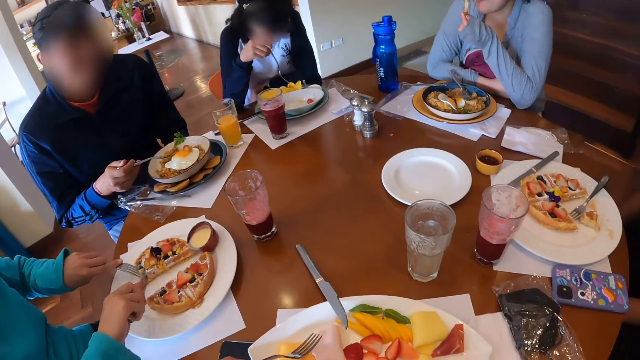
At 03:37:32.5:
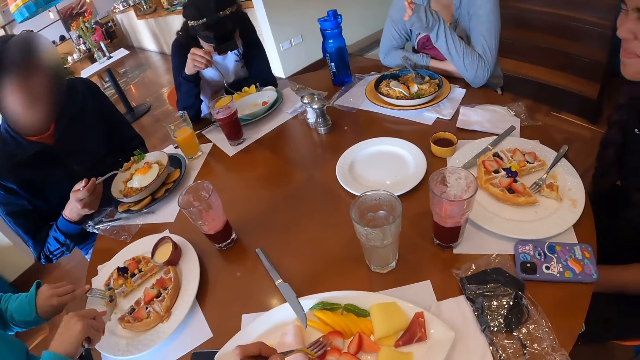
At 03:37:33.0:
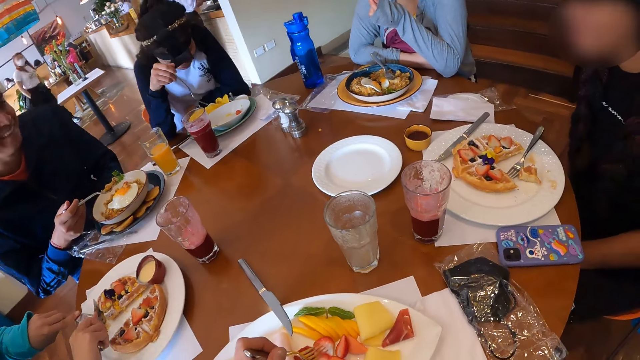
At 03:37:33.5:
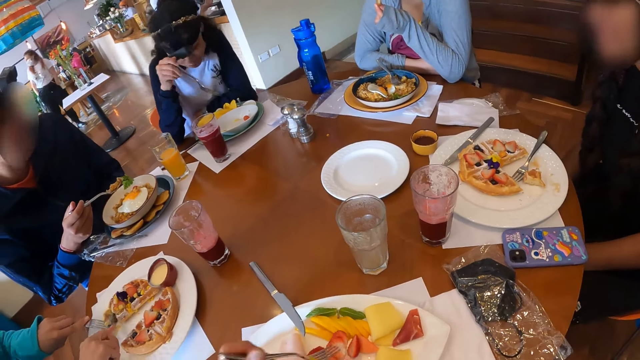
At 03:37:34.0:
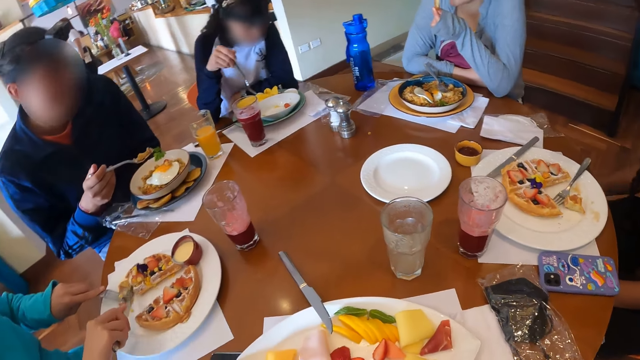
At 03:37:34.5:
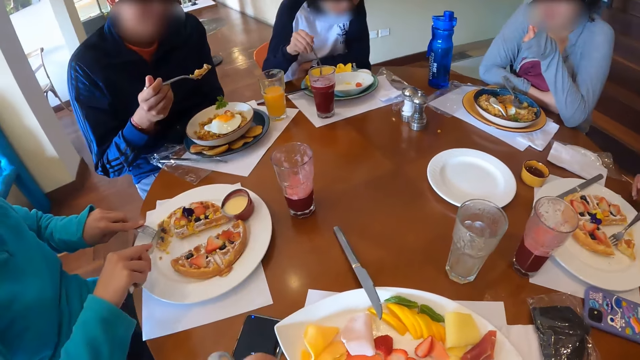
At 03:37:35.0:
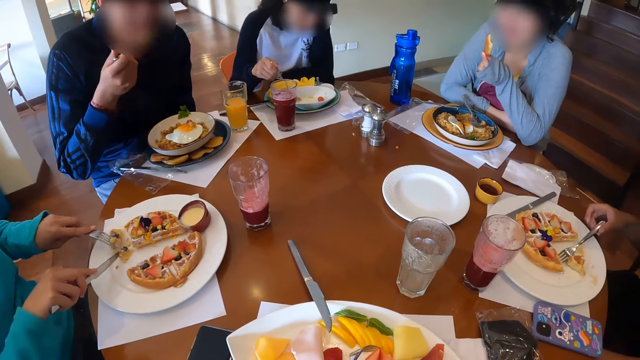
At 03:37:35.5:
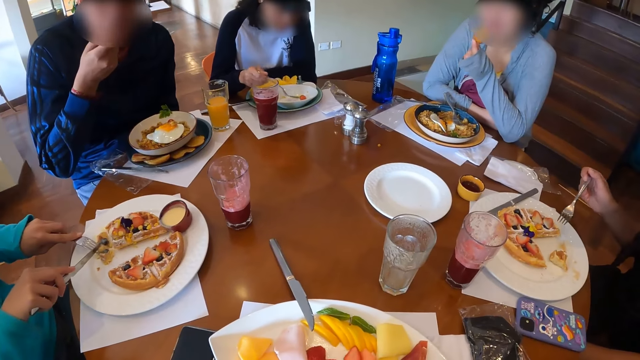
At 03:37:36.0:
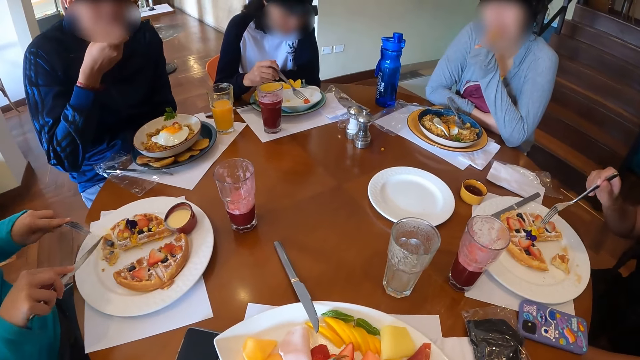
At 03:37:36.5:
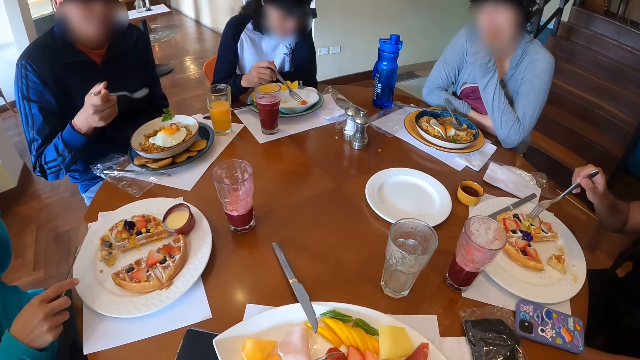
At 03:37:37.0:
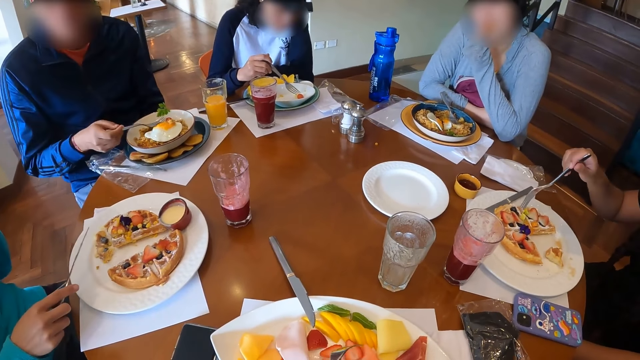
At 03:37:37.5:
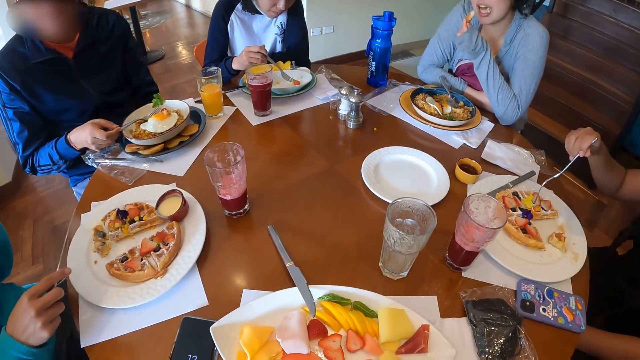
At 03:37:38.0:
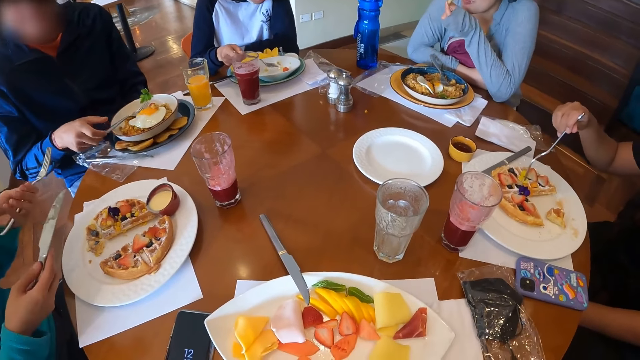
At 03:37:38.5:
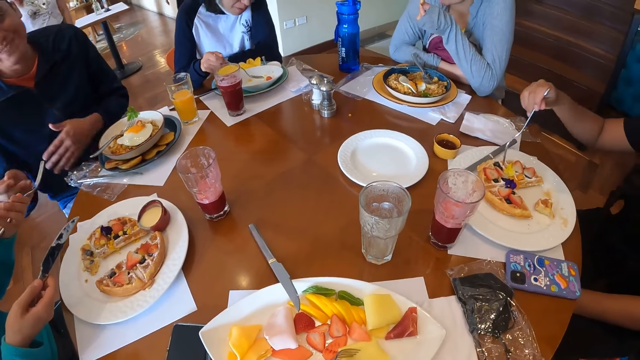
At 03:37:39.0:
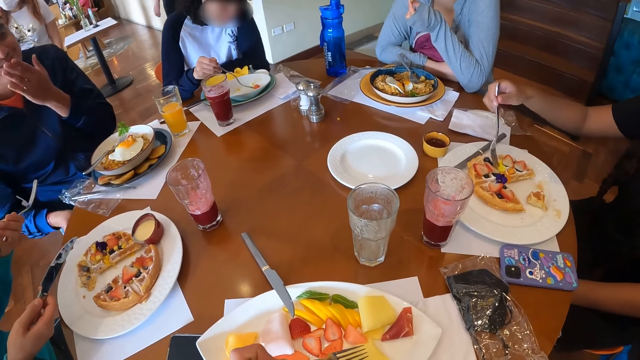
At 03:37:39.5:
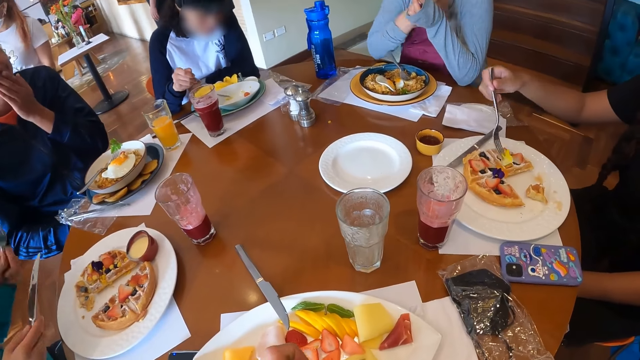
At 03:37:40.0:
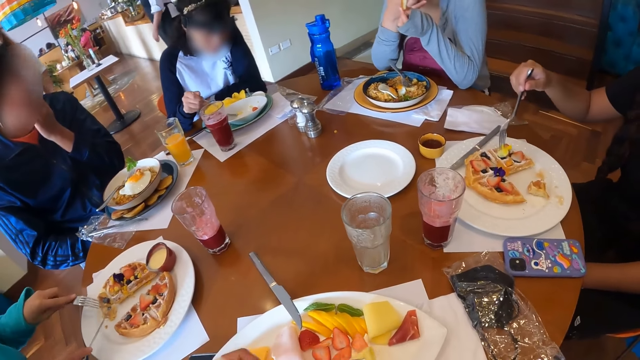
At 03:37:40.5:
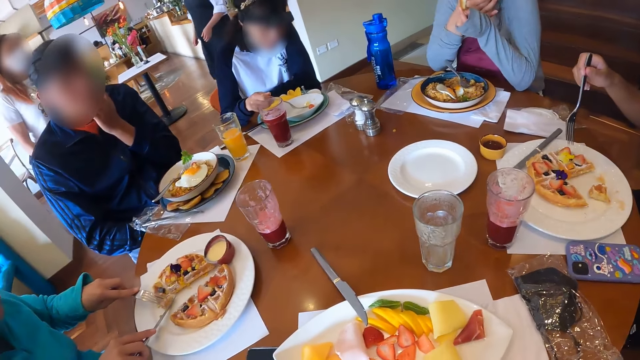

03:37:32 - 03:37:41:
The camera wearer picks from the plate of crudites with the fork in his left hand. He eats from the fork in his left hand. A woman picks up the fork from the plate with her right hand. Another woman picks some crumbs from the plate with her right hand. A man eats from the fork in his right hand. The camera wearer moves some strawberries on the plate of crudites with the fork in his left hand. A third woman eats from the potato slice in her left hand. The first woman moves some toppings on the waffles on the plate with her right hand. The man places the fork on the plate with his right hand. The camera wearer picks from the plate of crudites with the fork in his left hand. A fourth woman picks the waffles from the plate with the fork in her left hand.

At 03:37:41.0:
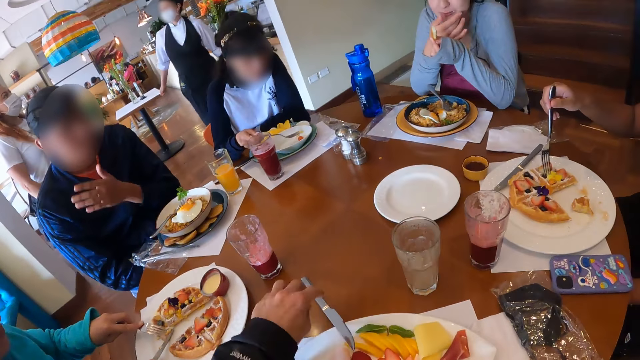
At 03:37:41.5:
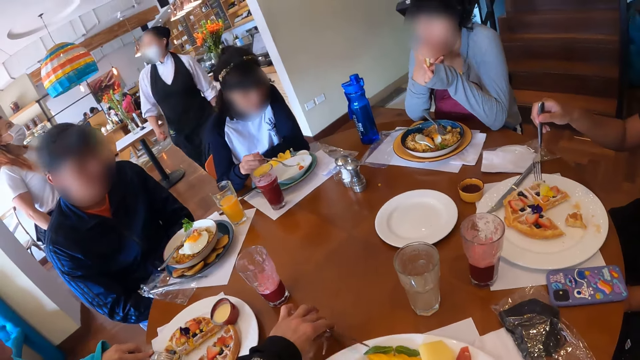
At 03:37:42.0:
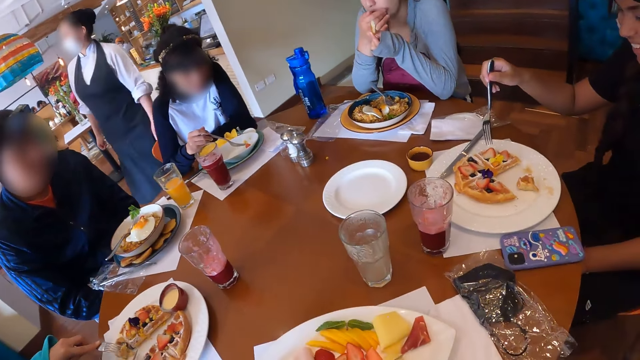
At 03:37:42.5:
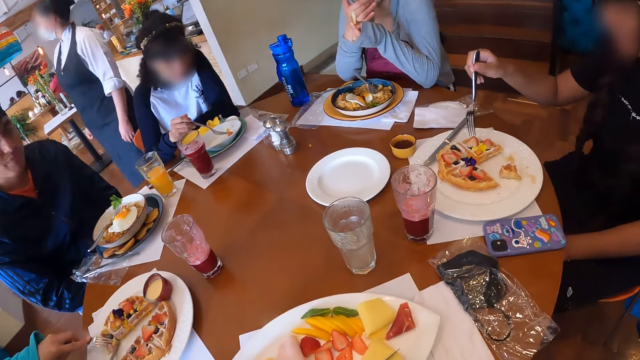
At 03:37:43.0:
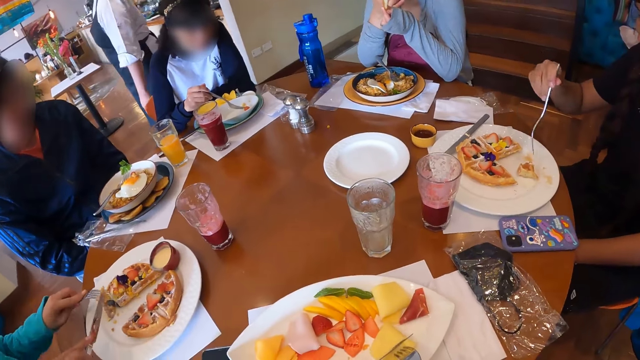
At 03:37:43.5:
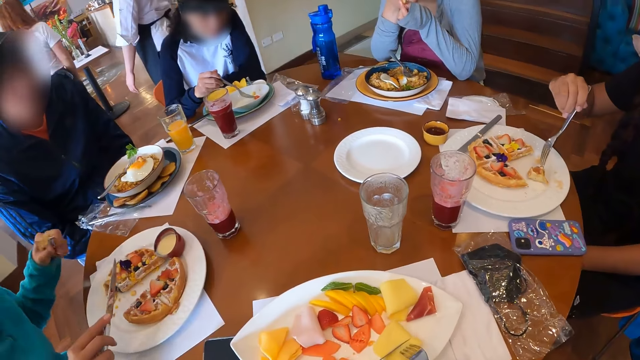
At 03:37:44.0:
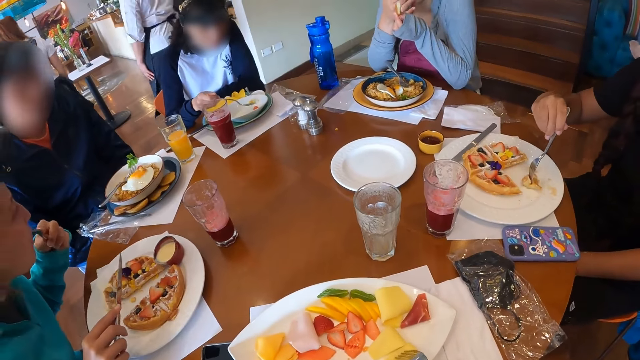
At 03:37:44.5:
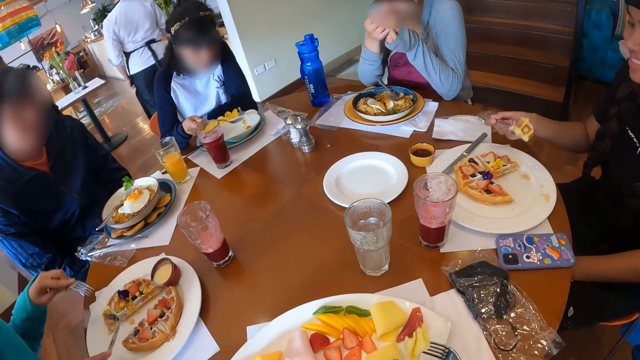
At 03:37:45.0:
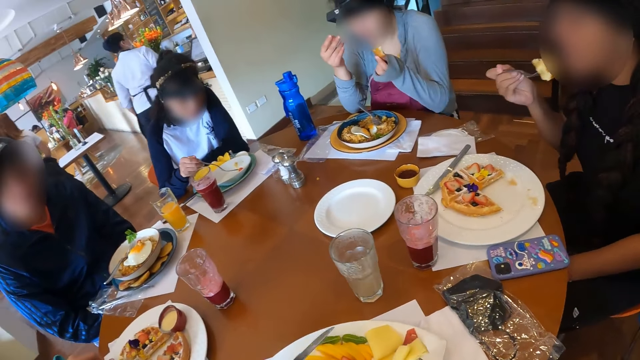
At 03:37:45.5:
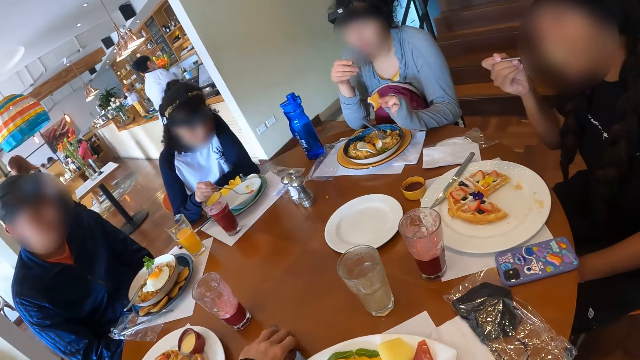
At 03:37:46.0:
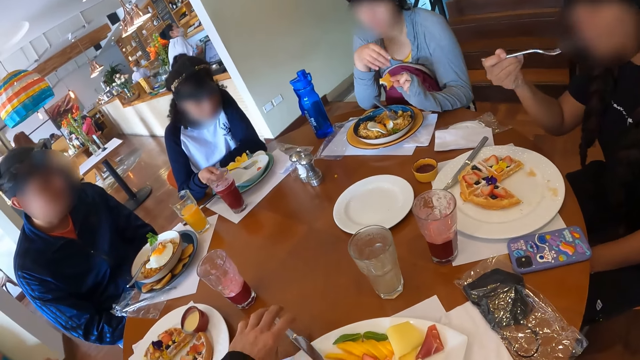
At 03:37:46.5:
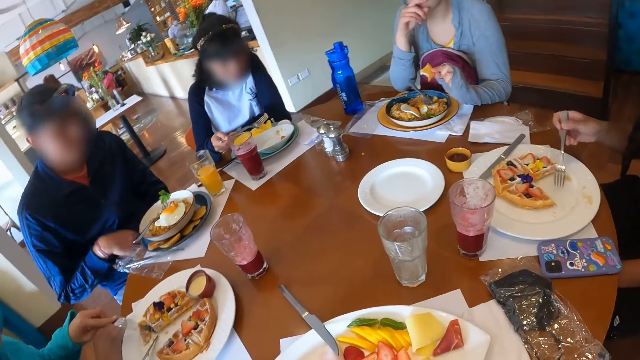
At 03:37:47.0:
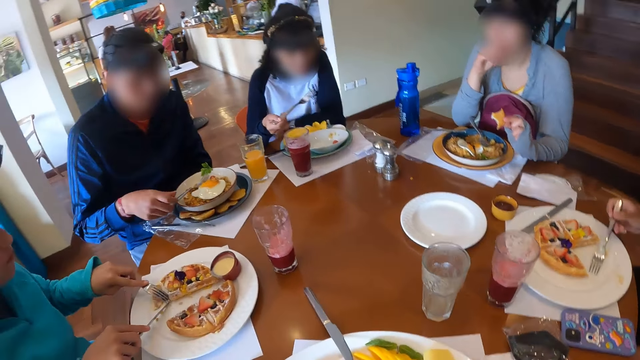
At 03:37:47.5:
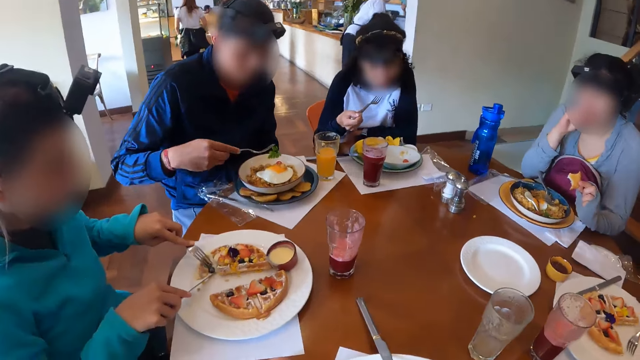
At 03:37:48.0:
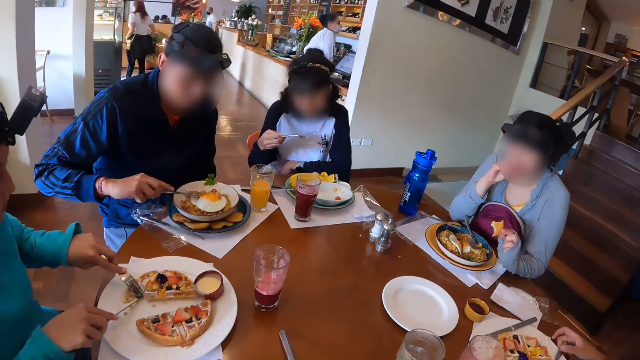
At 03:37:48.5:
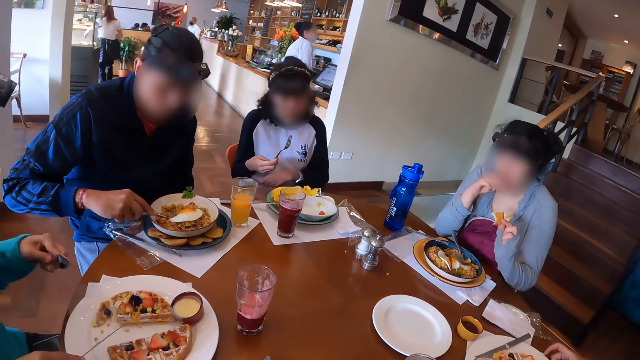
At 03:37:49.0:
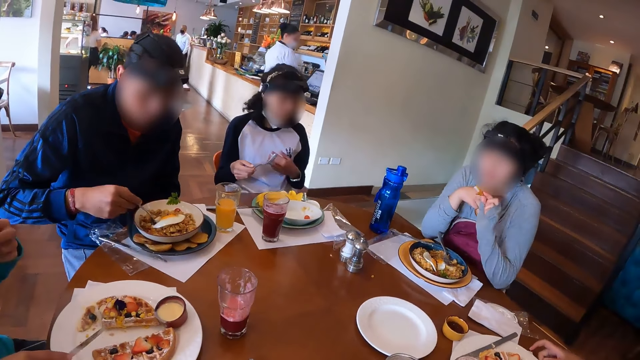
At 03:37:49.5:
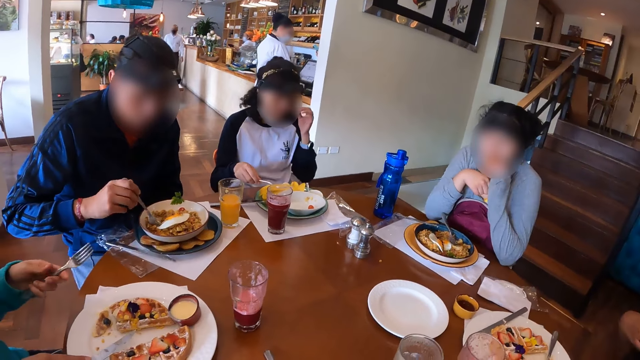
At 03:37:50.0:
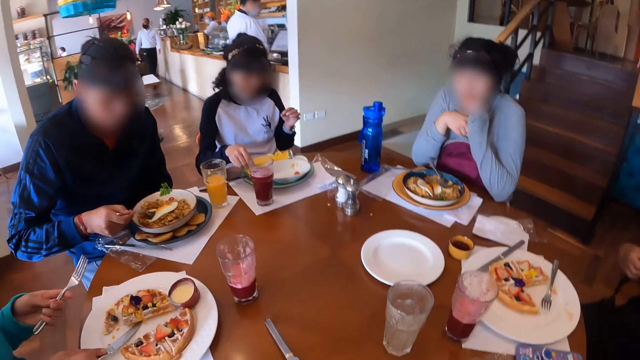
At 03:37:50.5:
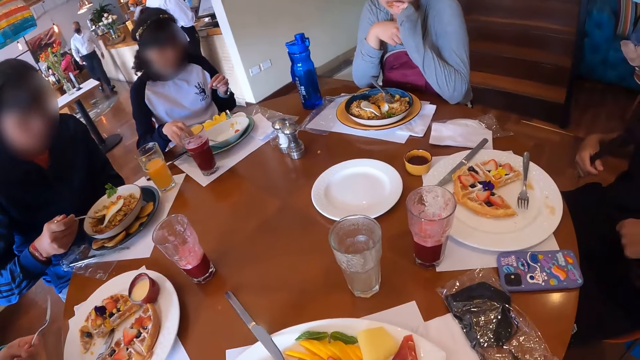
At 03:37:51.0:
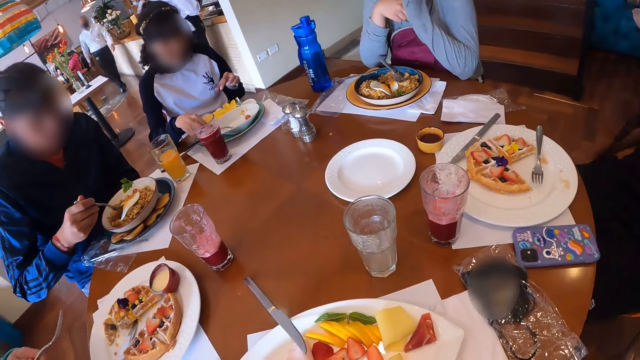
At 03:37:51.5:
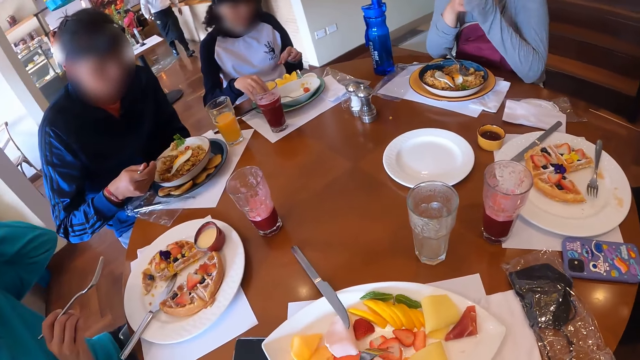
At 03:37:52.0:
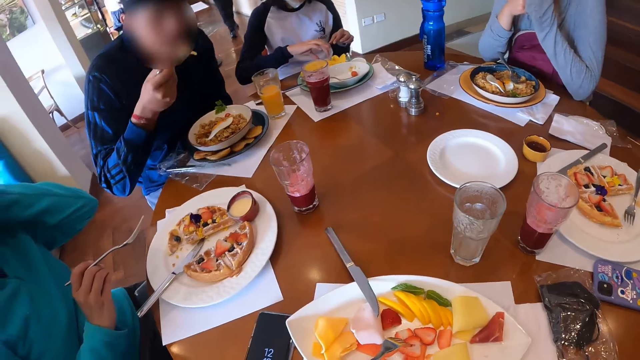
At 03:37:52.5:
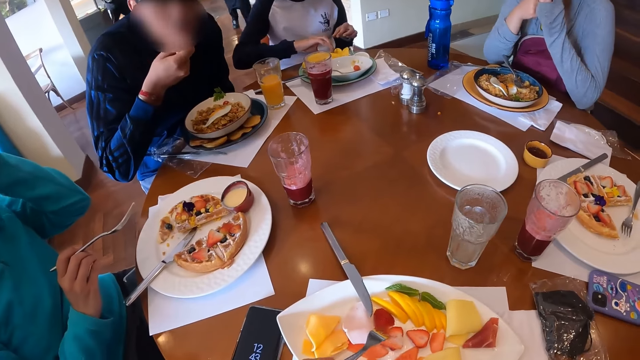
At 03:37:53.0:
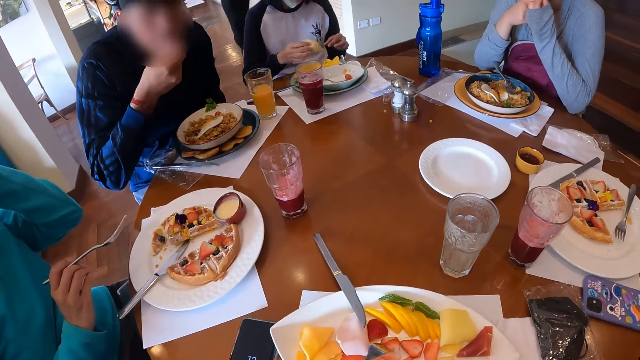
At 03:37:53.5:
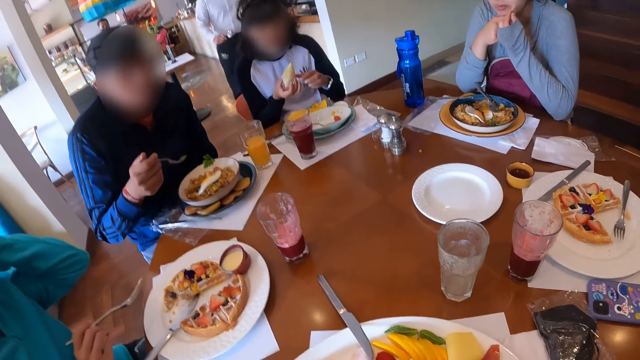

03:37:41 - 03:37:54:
The camera wearer picks the knife from the plate with his left hand. He cuts the cheese on the plate of crudites with the knife in his left hand. A woman eats from the fork in her left hand. Another woman picks some waffles on the plate with the fork in her right hand. The camera wearer lifts the cheese from the plate of crudites with the fork in his left hand. He places the knife on the plate with his left hand. The second woman eats from the fork in her right hand. The camera wearer eats with the fork. The second woman places the fork on the plate with her right hand. A man picks up the fork on the plate with his right hand. A third woman eats from the fork in her right hand. The camera wearer looks around the table. The man picks some noodles and egg from the plate with the fork in his right hand. The first woman picks the waffles from the plate with the fork in her left hand. A fourth woman eats the potato slice in her left hand. The first woman eats from the fork in her left hand. The first woman places the knife on the plate with her right hand. The third woman places the fork on the table with her right hand. The first woman transfers the fork from her left hand to her right hand. The camera wearer moves some strawberries on the plate of crudites with the fork in his left hand. The man eats from the fork in his right hand. The camera wearer eats with the fork. The third woman picks a snack from the plate on the table with her right hand. She passes the snack from her right hand to her left hand.
